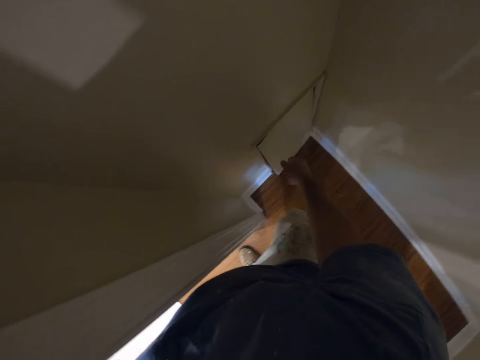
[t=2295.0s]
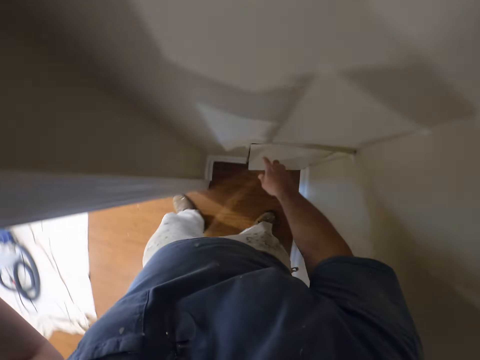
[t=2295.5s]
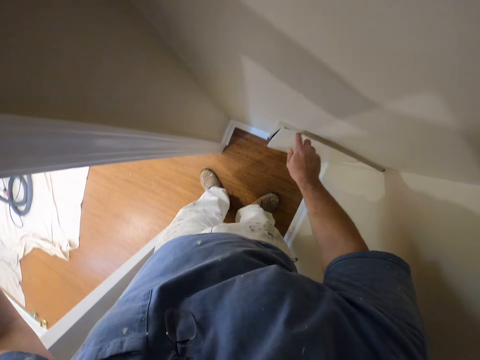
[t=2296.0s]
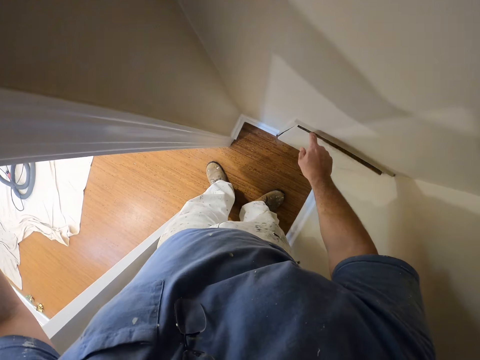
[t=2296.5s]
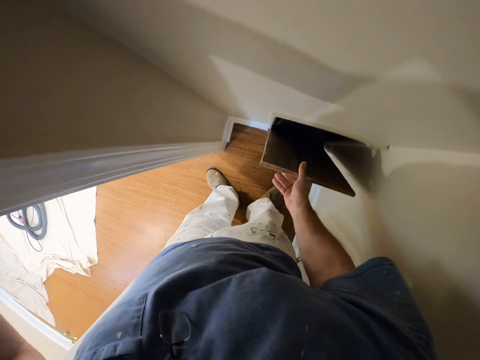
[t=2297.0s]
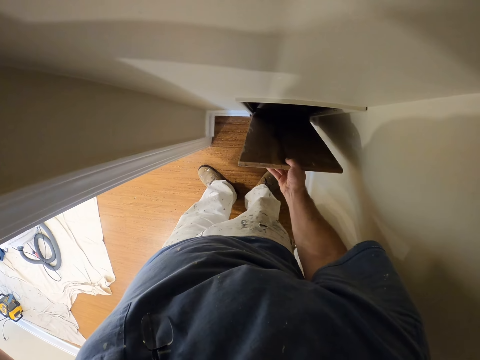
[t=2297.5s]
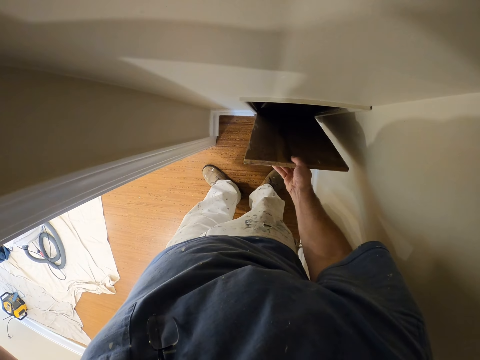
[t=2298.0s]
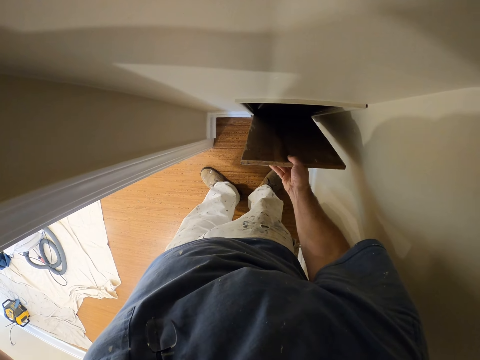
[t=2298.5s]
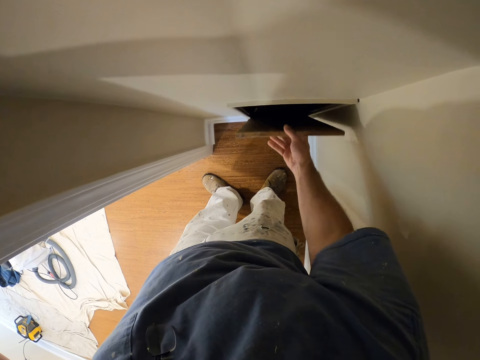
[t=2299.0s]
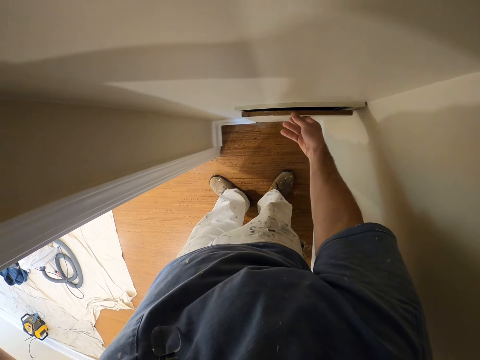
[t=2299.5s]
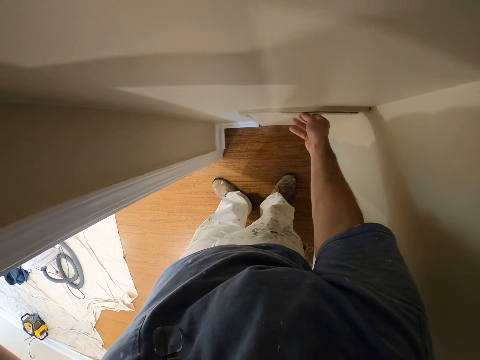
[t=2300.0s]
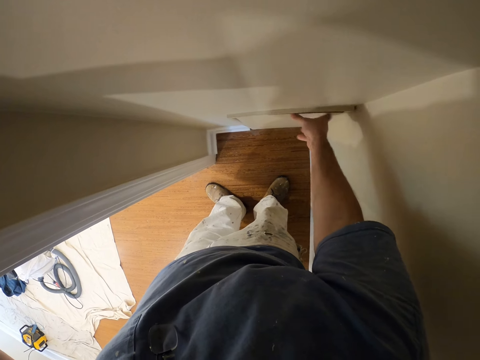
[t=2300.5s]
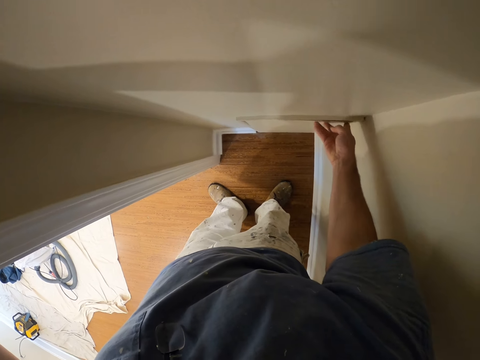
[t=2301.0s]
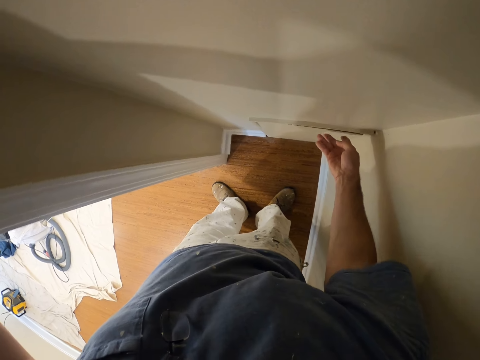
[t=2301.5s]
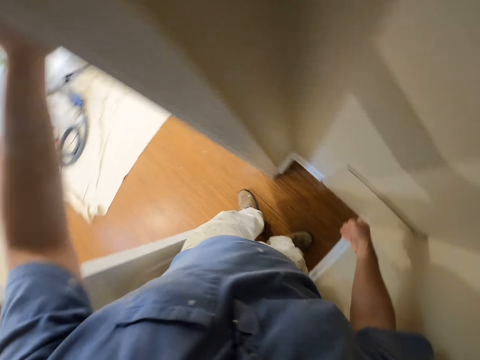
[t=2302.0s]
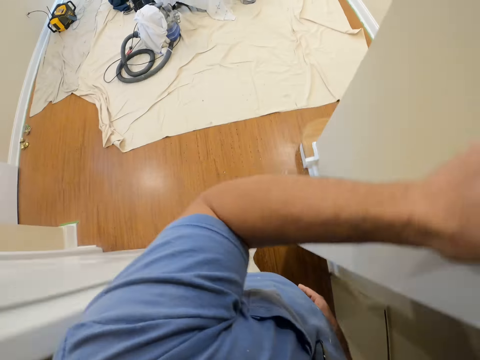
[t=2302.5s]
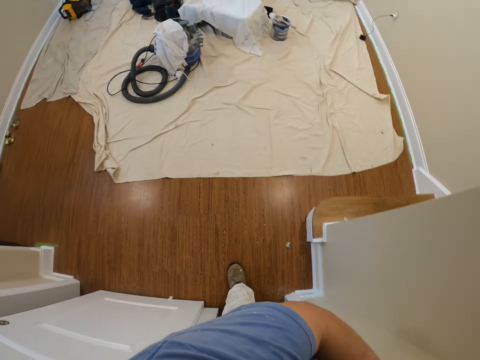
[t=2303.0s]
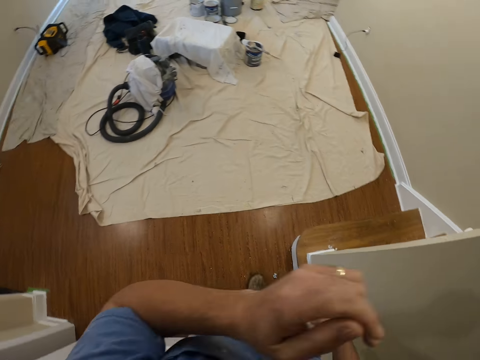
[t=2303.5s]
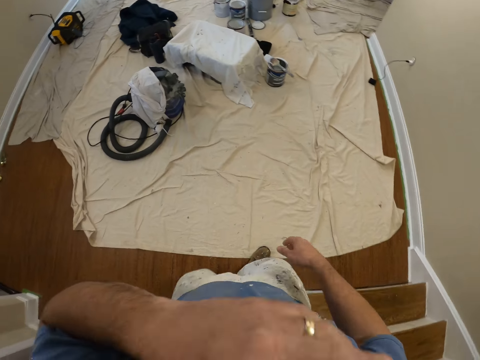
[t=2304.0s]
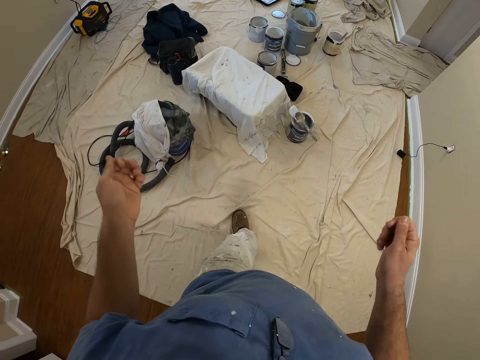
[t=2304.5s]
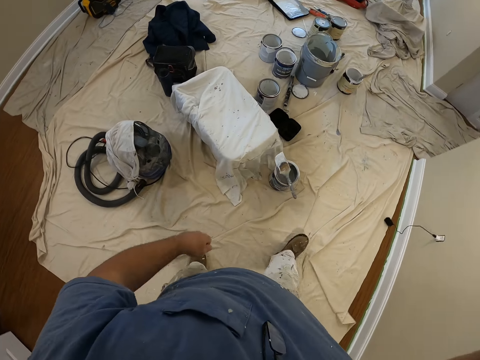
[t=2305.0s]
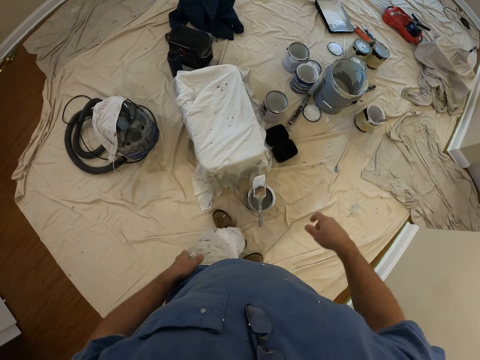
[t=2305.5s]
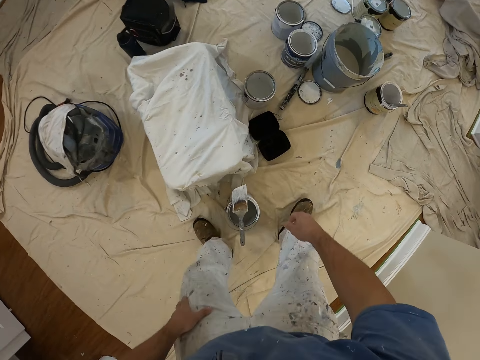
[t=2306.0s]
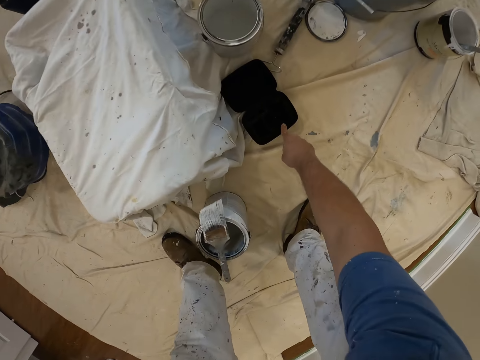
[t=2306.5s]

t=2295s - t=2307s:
The camera wearer adjusts a board with the right hand. They remove wood from the wall. They close a compartment with the board. They fix the wood on the wall. They look around. They walk into another room. They swing arms.

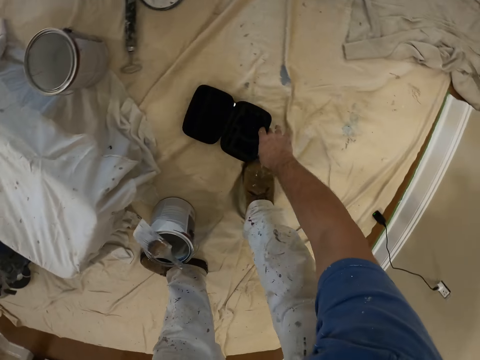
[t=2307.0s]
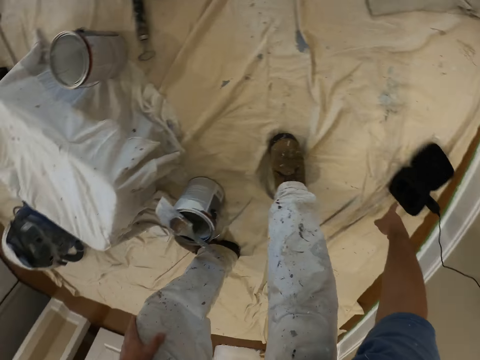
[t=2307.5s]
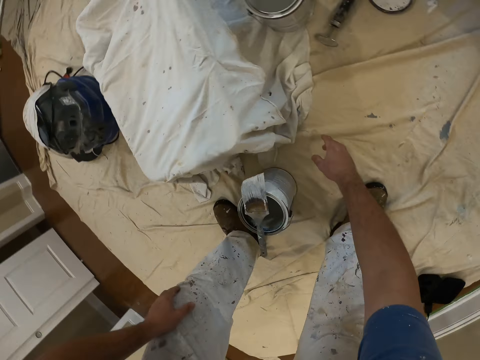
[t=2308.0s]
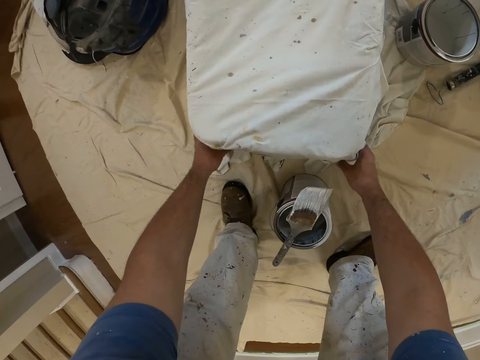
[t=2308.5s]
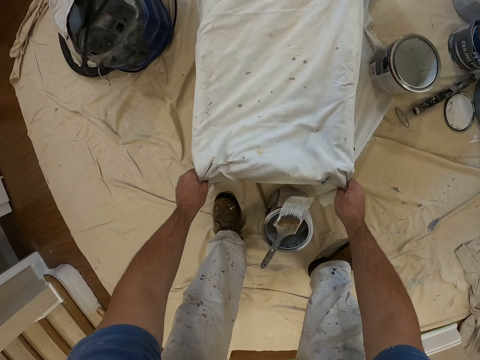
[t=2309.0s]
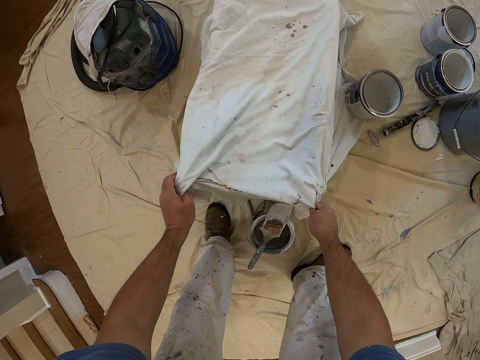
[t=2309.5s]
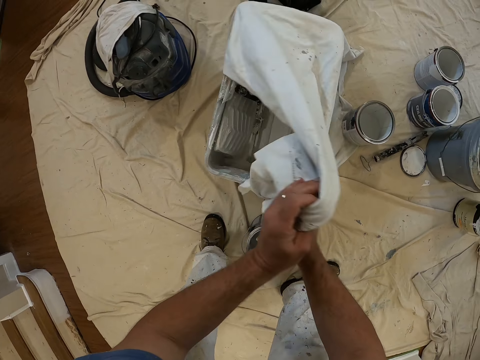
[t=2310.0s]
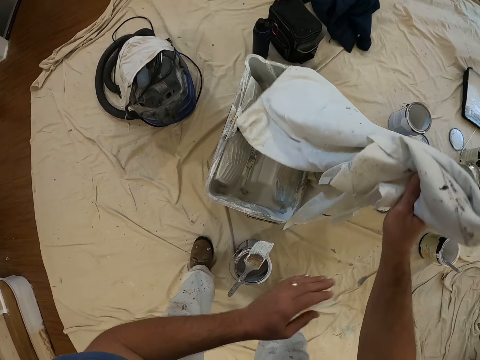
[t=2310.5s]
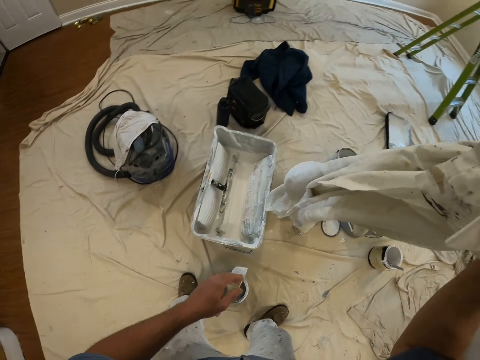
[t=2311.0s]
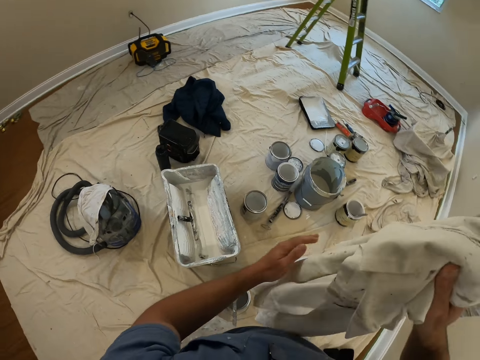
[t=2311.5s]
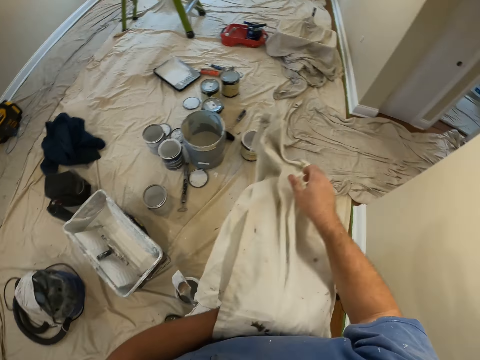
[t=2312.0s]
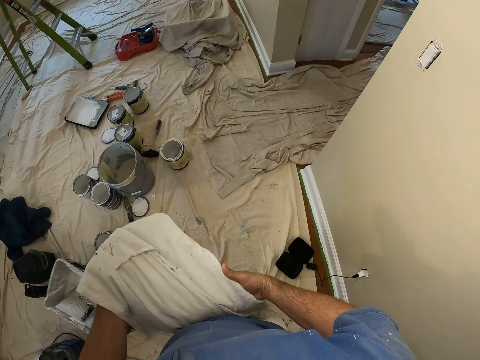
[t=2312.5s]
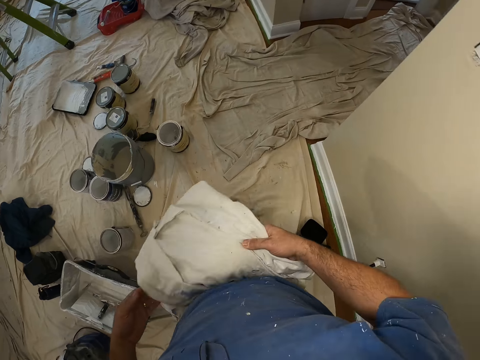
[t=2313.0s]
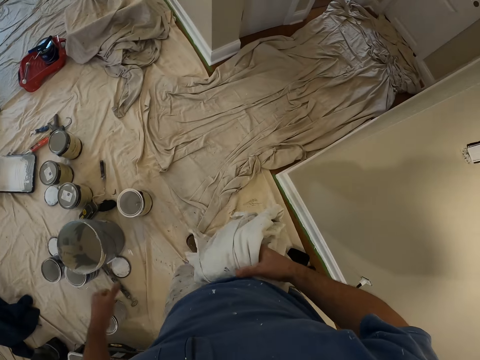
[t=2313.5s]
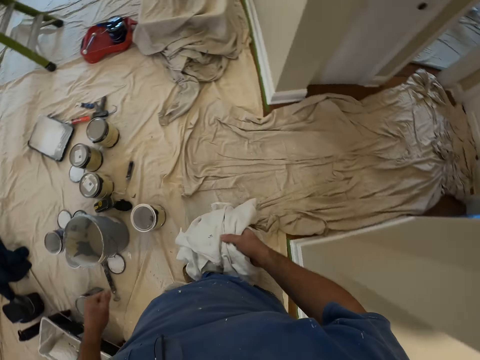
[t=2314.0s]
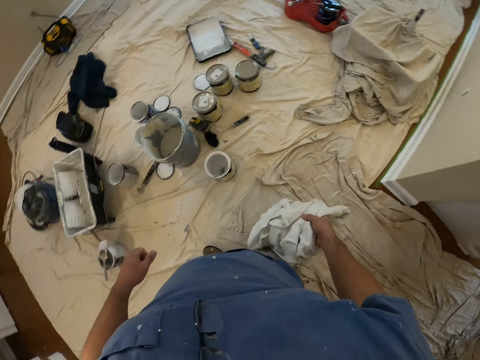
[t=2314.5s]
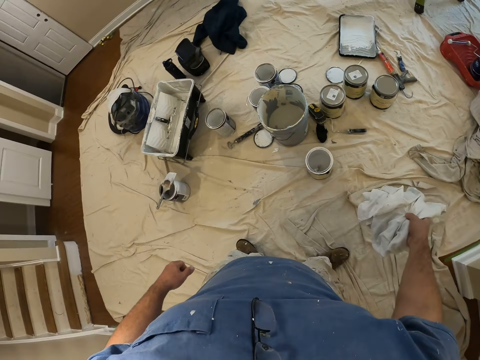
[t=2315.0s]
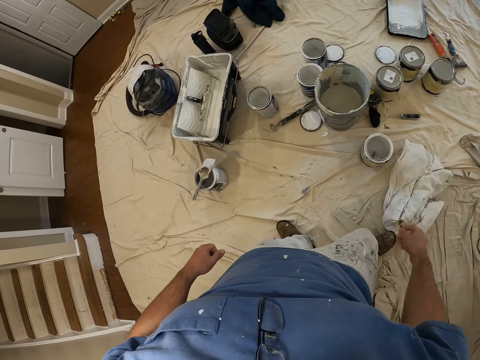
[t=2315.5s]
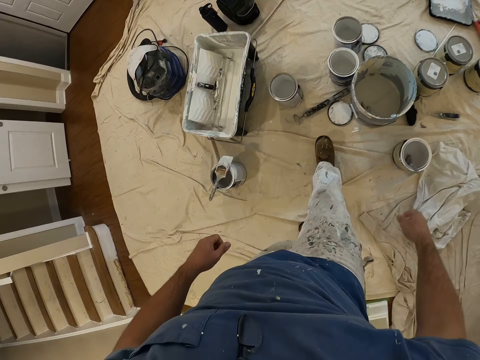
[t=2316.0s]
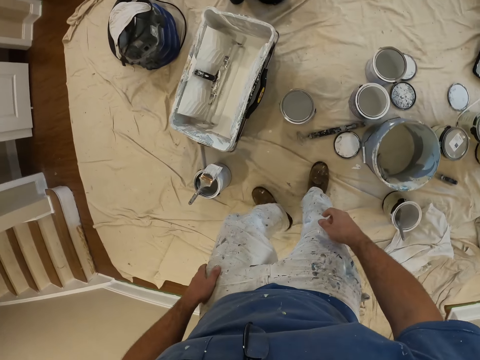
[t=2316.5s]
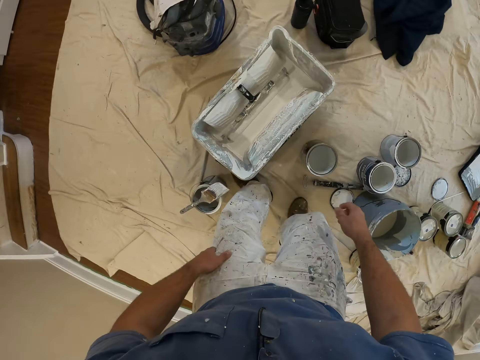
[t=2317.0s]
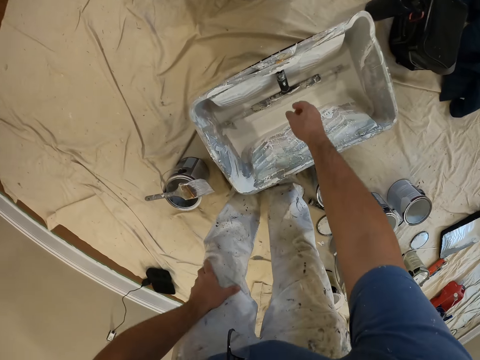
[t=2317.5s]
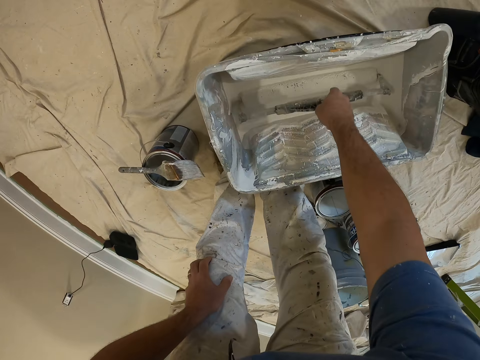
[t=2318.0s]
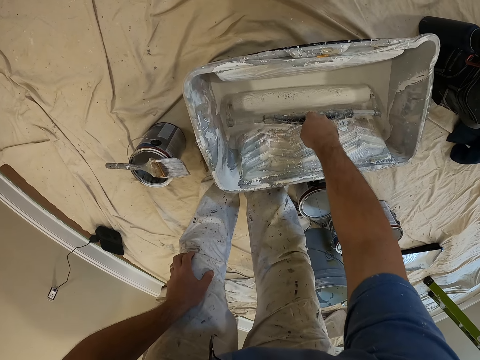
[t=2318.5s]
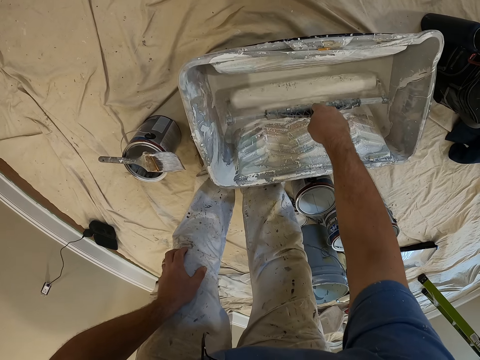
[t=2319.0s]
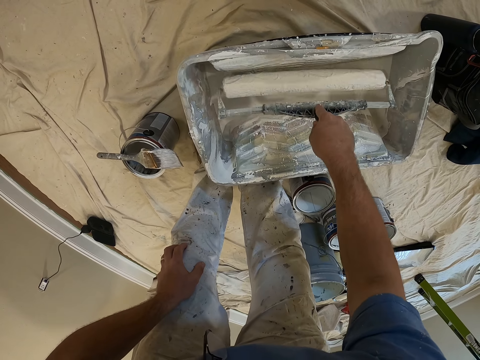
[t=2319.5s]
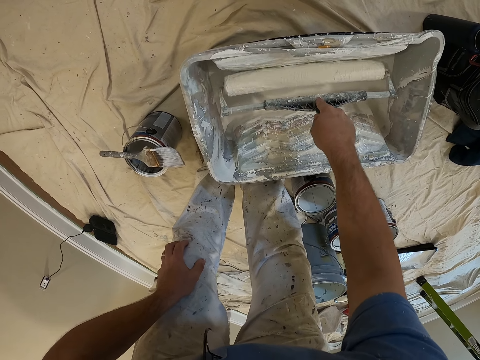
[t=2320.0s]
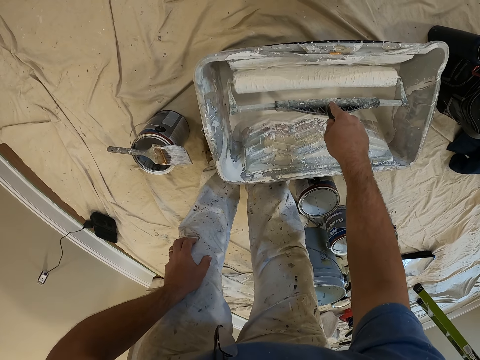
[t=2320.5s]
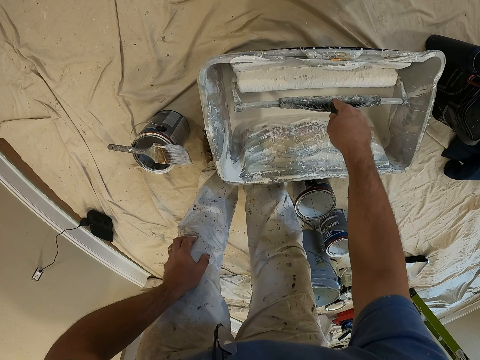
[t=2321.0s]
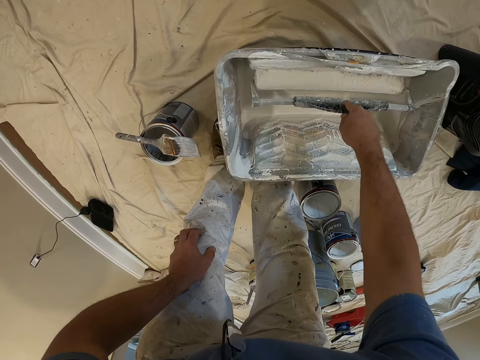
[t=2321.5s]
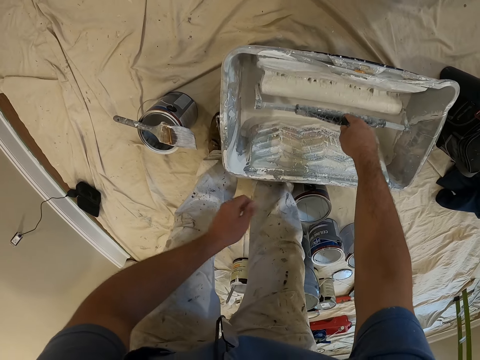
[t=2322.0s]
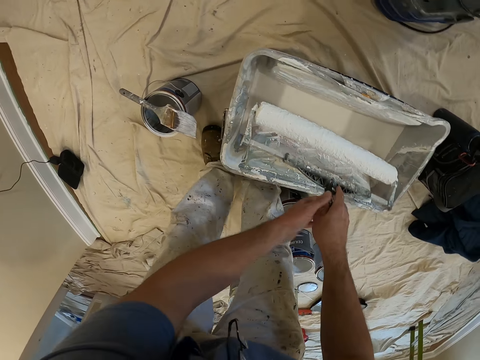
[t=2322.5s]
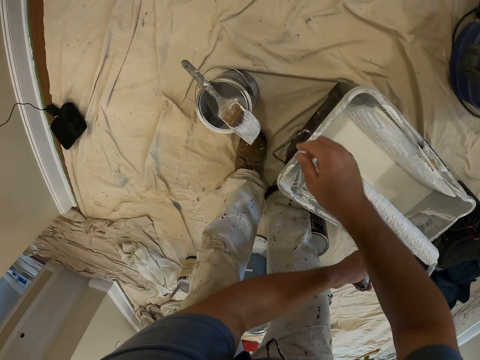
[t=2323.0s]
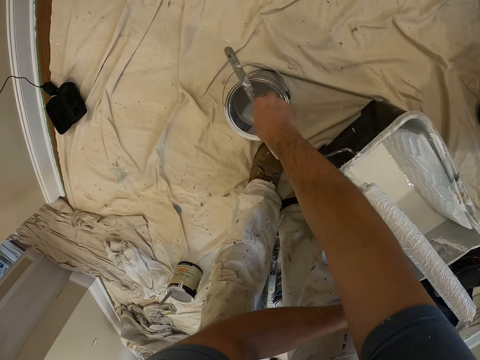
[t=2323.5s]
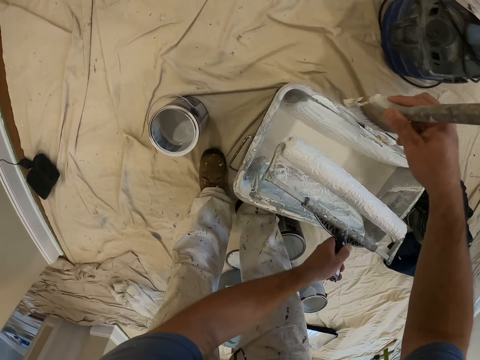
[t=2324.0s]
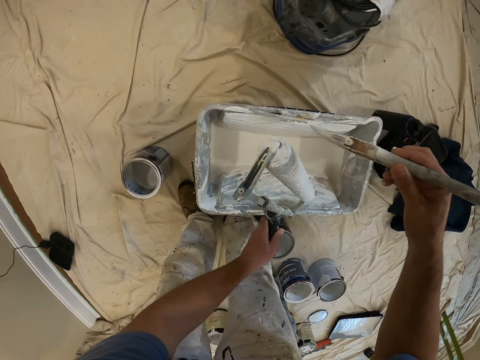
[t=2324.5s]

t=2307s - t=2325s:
The camera wearer moves a gadget on the floor. He lifts a lunch box and puts the lunch box on the ground. He holds a piece of cloth. He lifts the cloth covering a container. He uncovers paint. He folds the cloth in his hands. He walks in the room. He drops the cloth on the floor. He walks in the room. He holds the knee. He picks up a roller brush in the container. He holds the roller brush or painting roll. He dips the roller brush into the paint. He rolls the painting roll. He releases the knee. He holds the painting roll. He picks up a paint brush from the paint jar.
